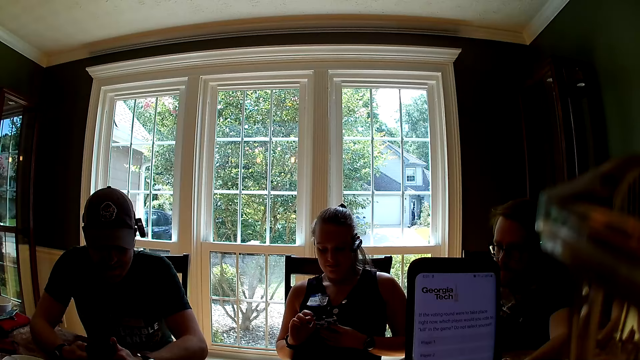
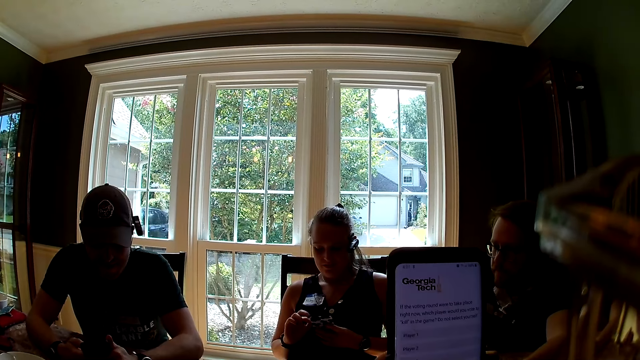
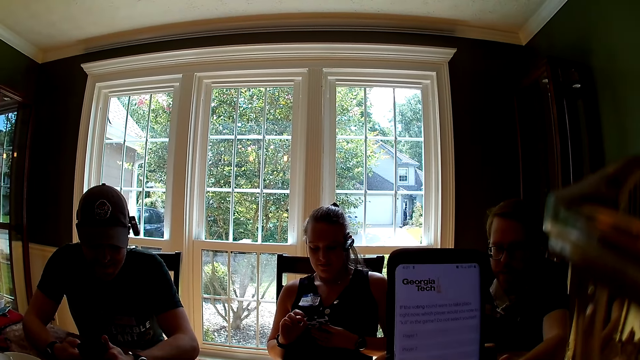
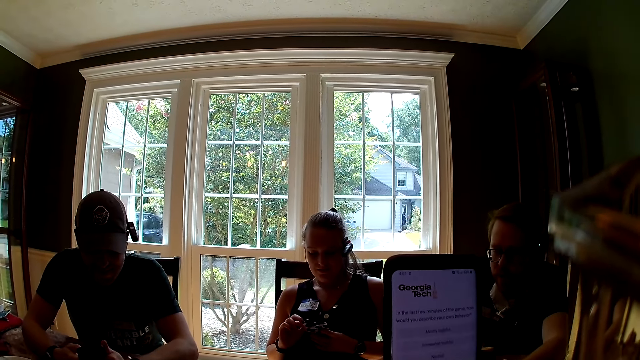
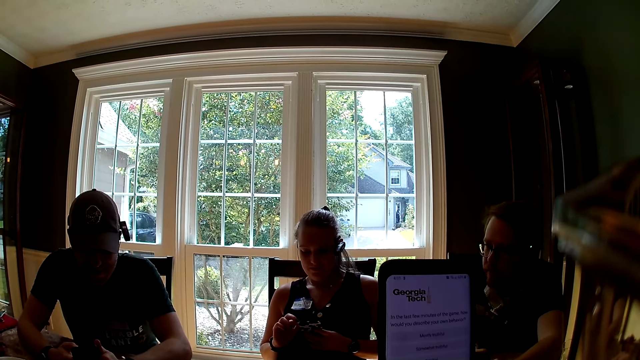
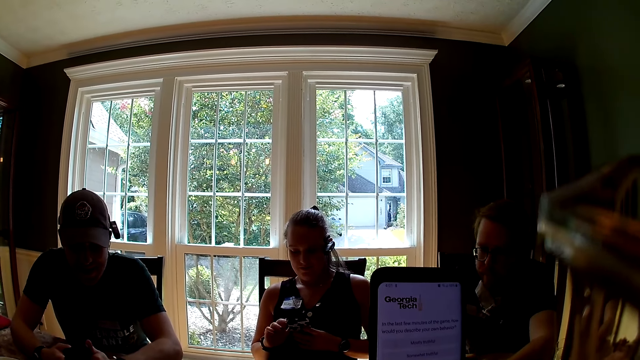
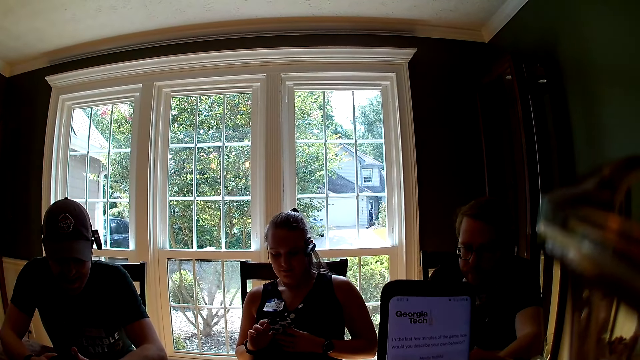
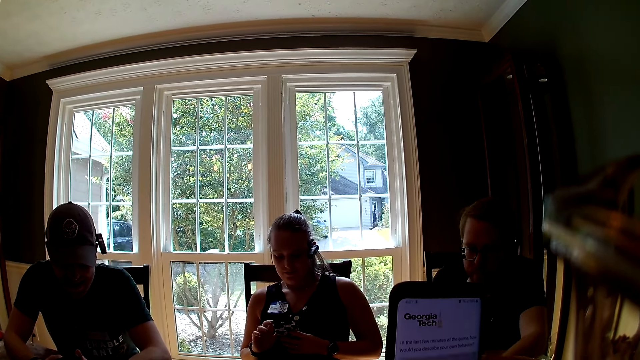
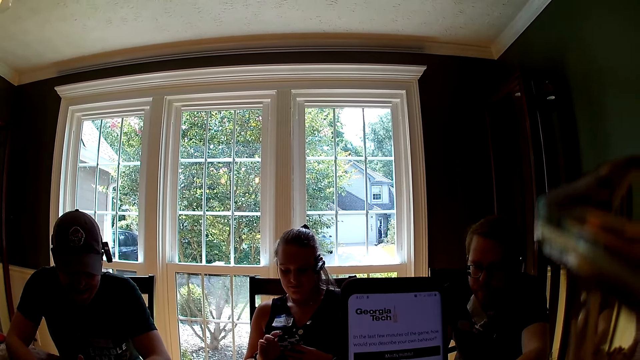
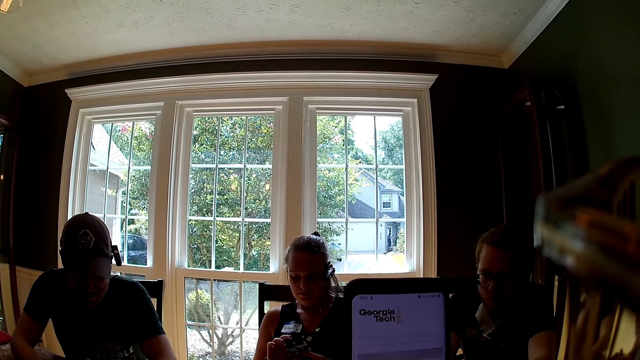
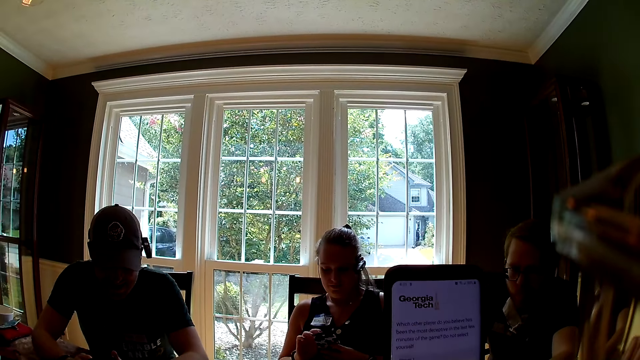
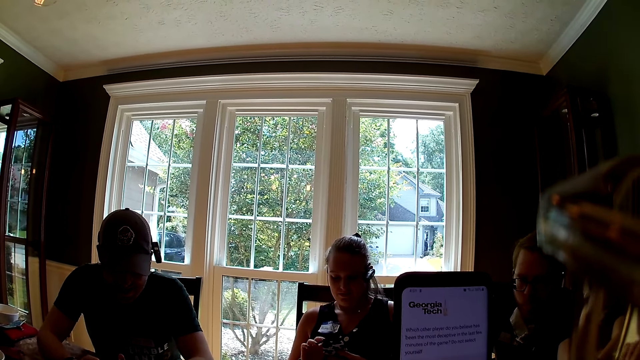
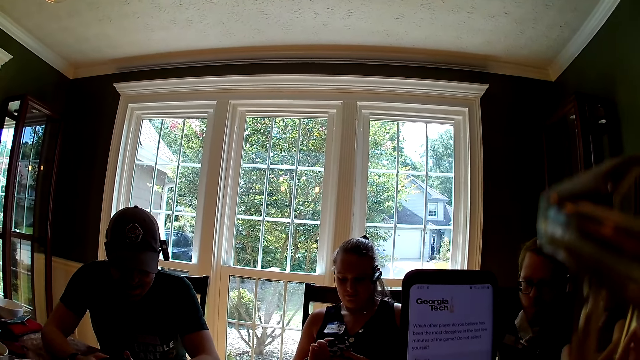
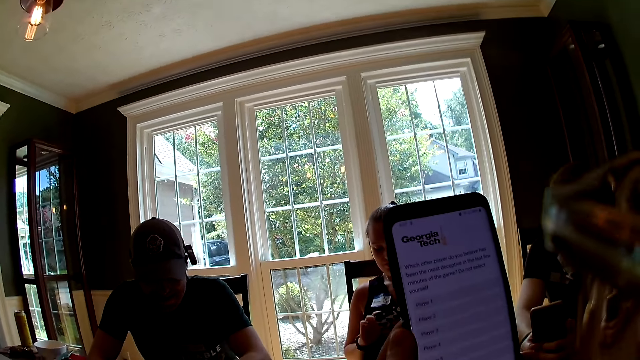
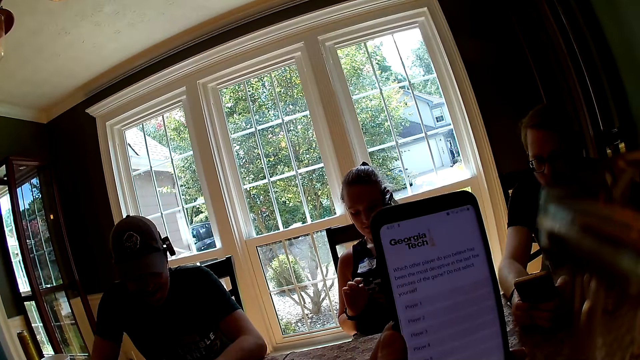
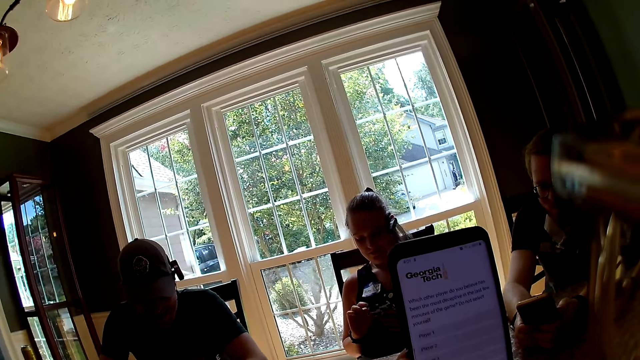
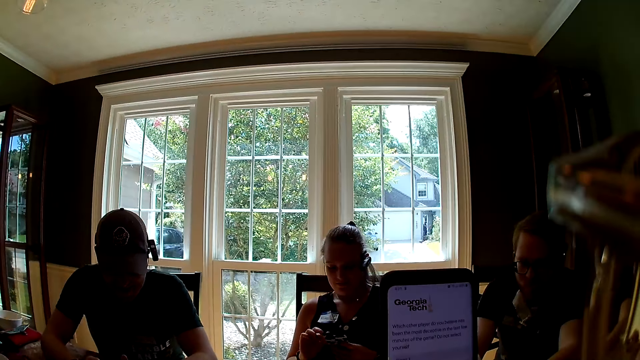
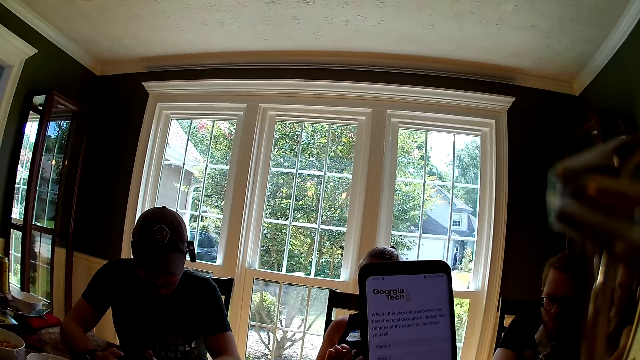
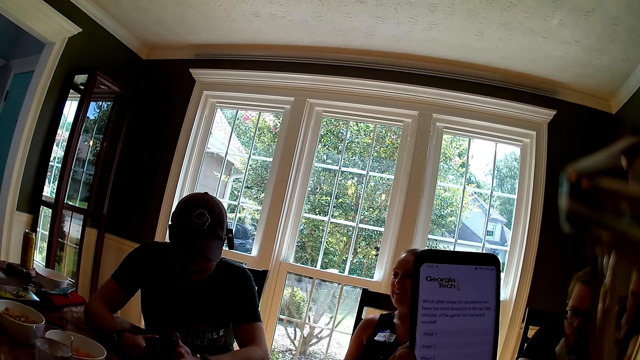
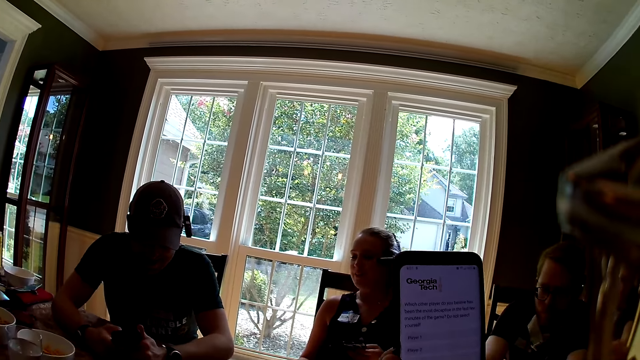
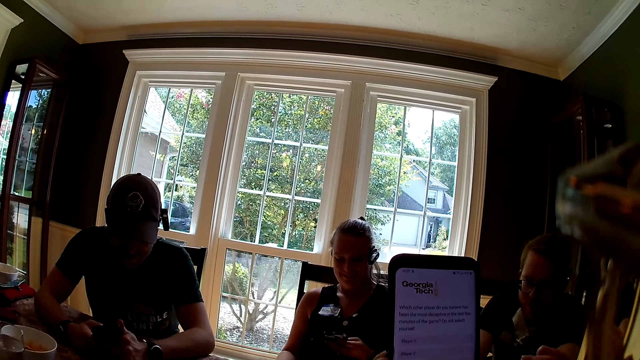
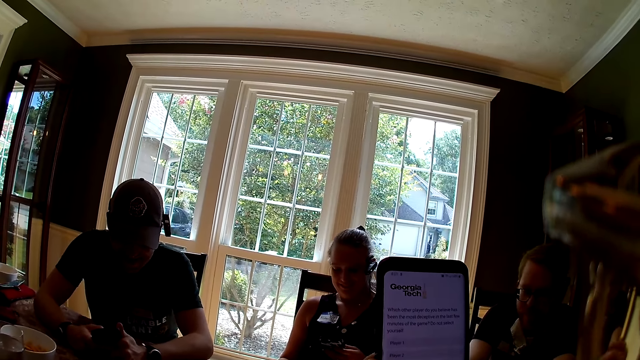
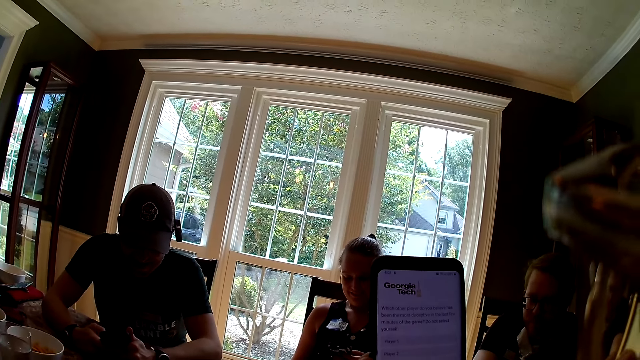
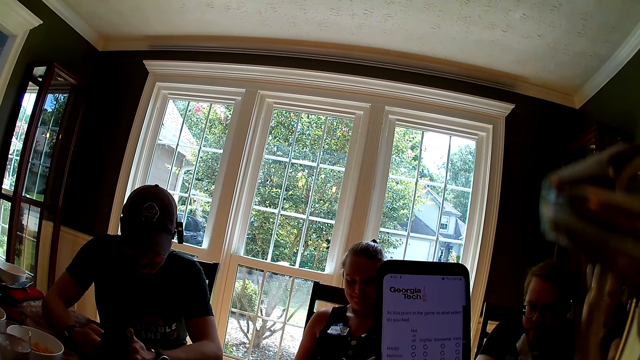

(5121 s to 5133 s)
A man speaks to the group of people at the table. A woman speaks to another man.

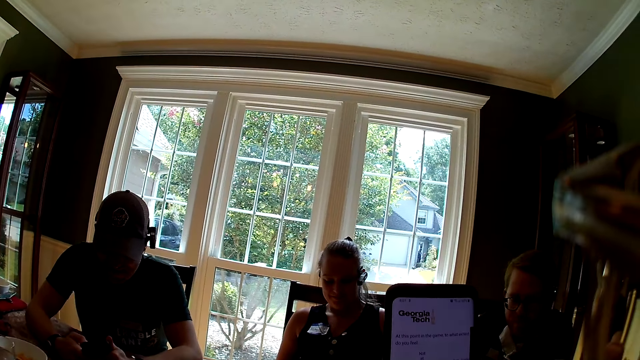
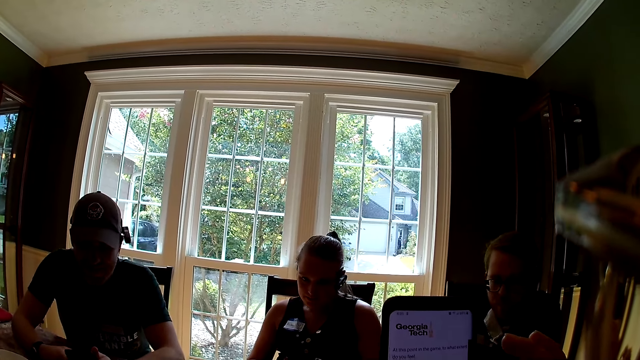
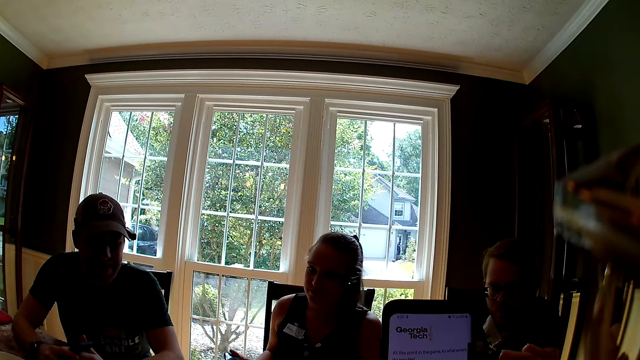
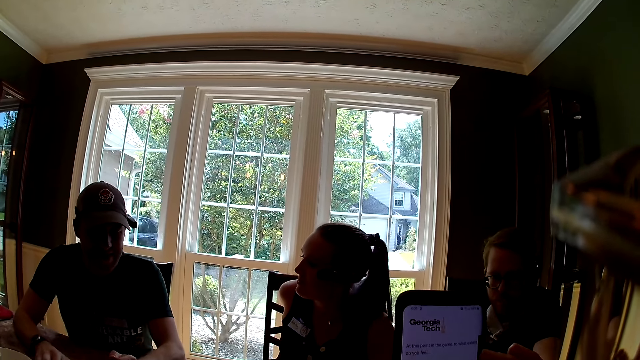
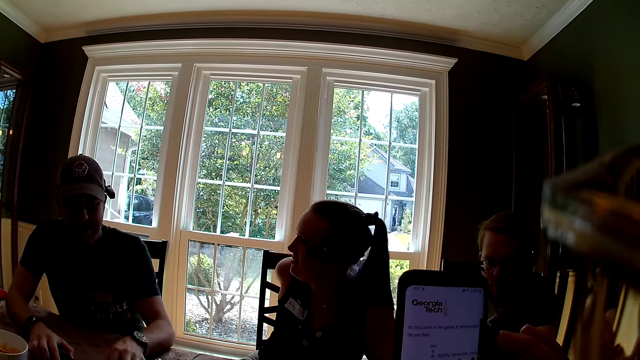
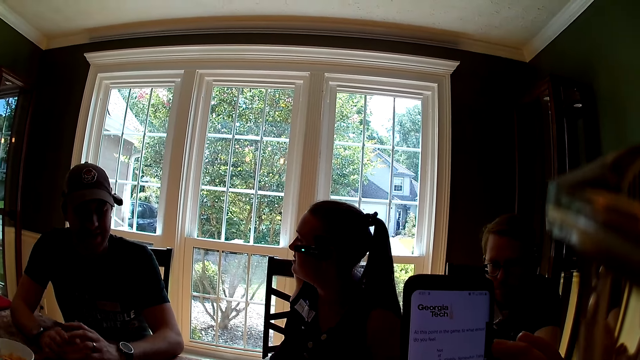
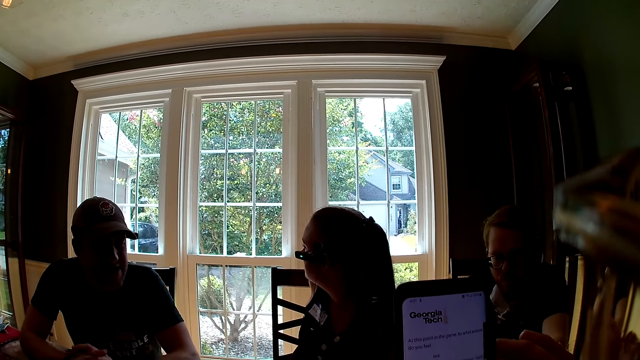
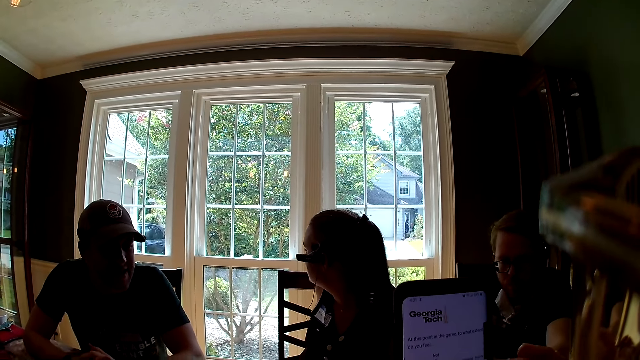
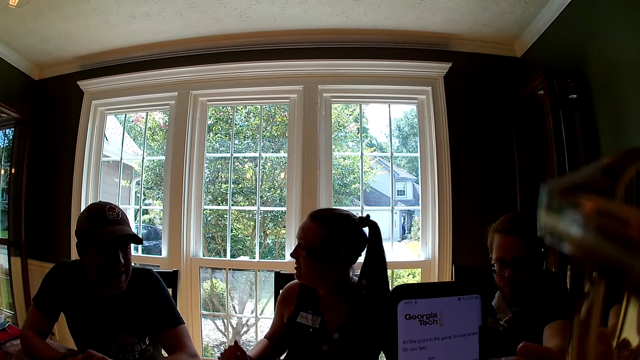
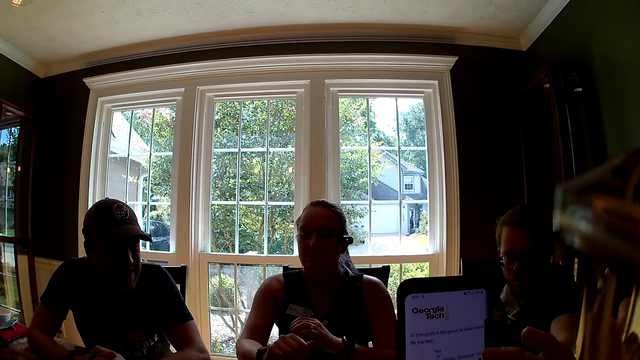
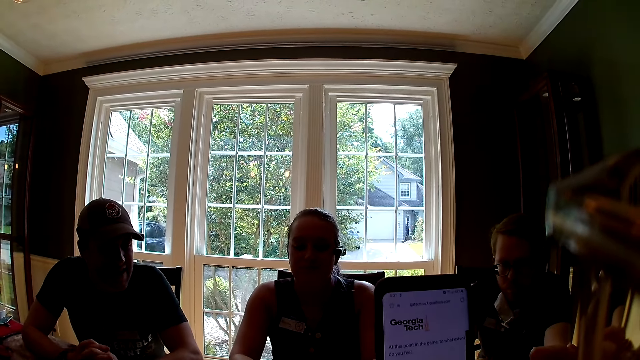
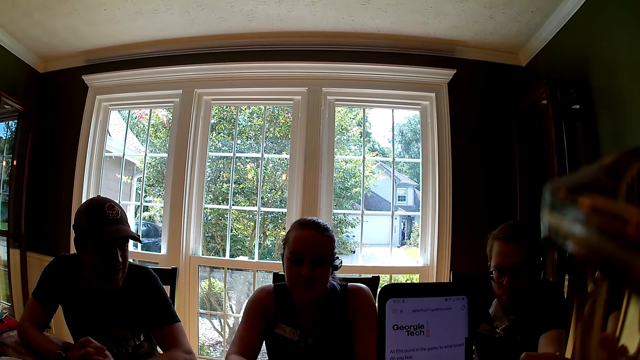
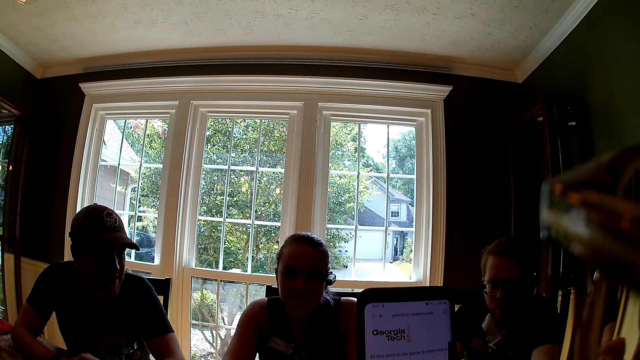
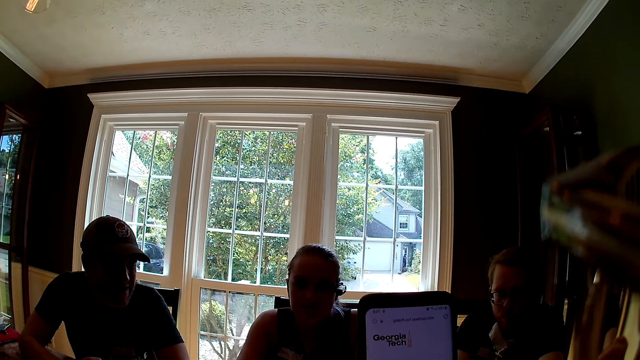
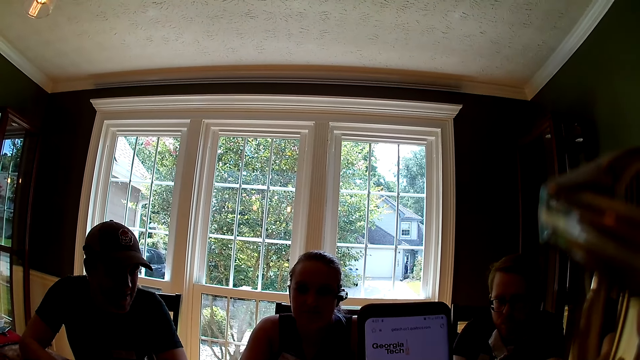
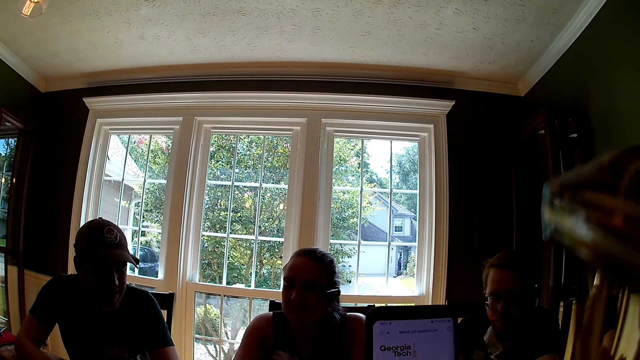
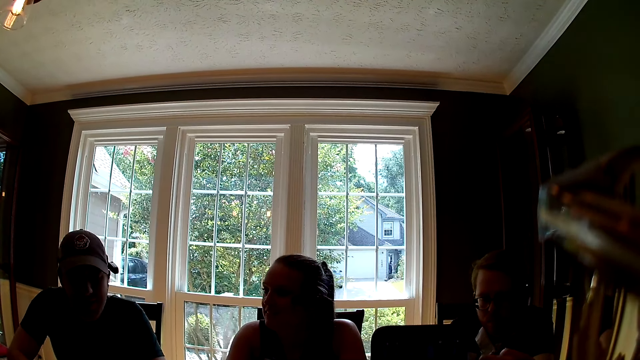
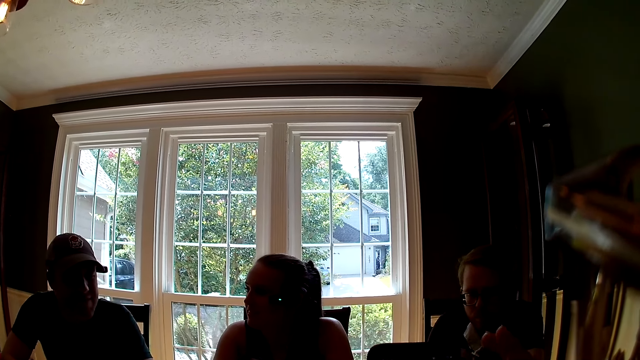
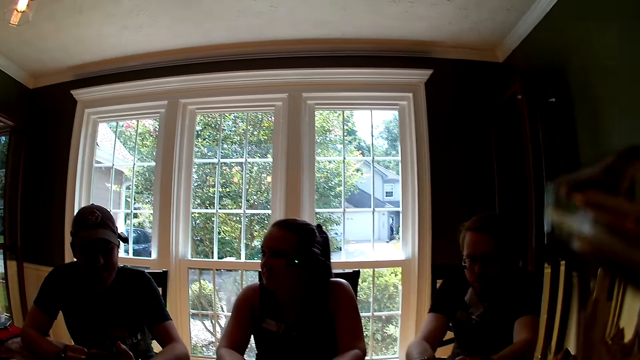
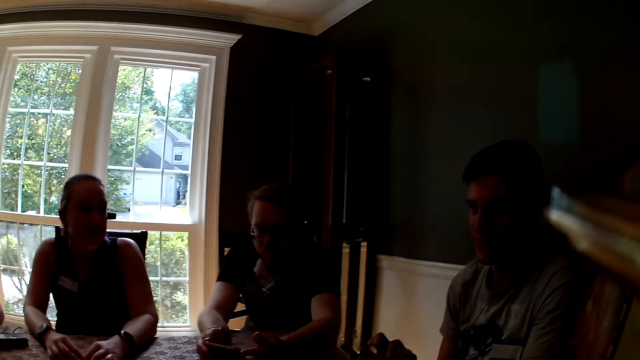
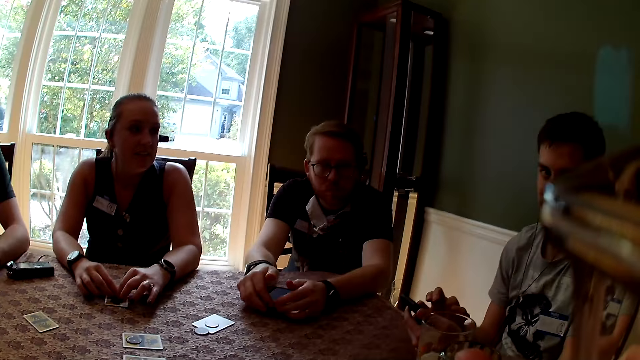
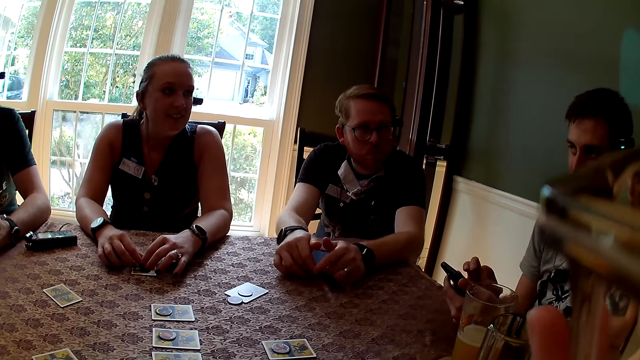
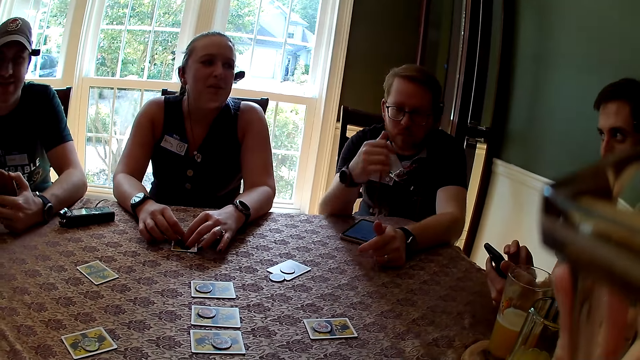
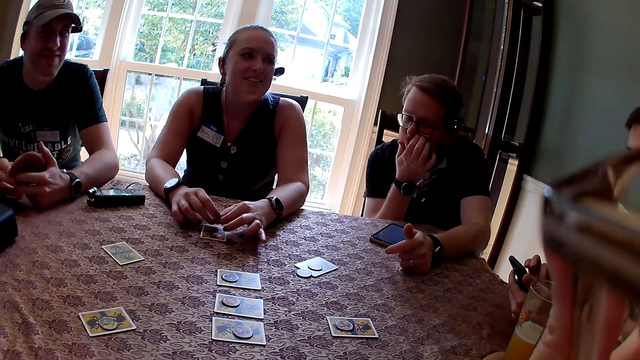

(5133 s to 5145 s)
A man drops the phone. A lady looks around. Another man speaks to the group of people at the table. A third man interacts with another man. Another man interacts with the camera wearer. A woman plays with the token in her hands. The third man drops the phone on the table.
